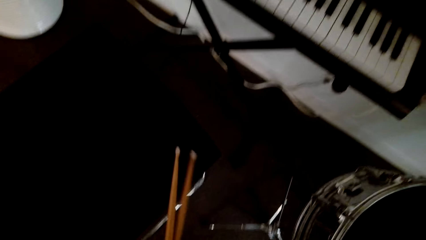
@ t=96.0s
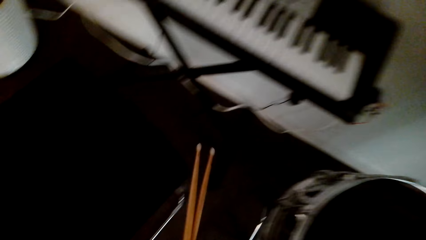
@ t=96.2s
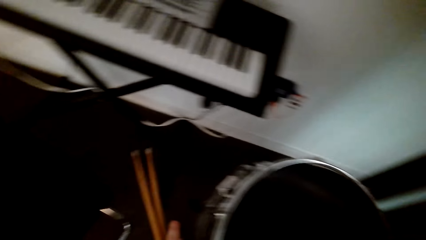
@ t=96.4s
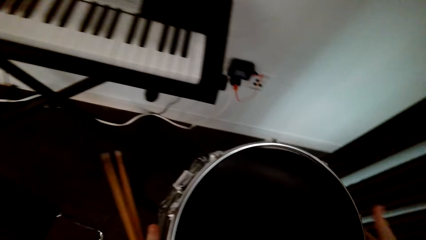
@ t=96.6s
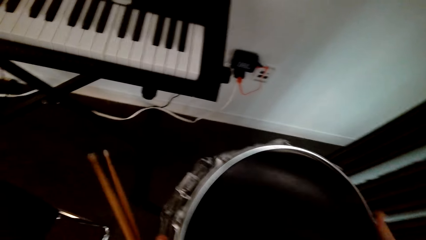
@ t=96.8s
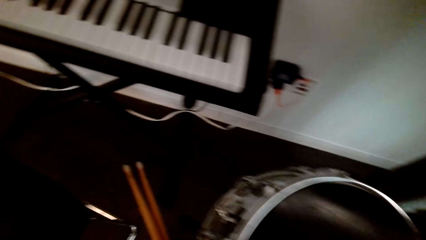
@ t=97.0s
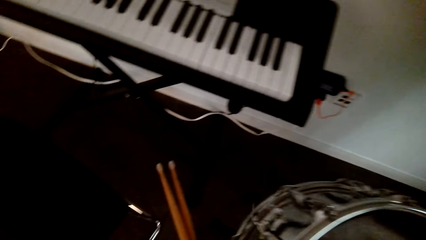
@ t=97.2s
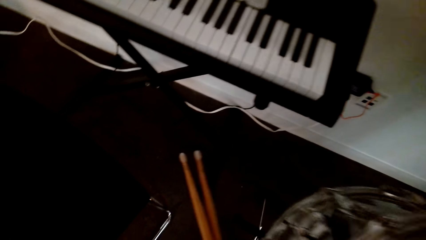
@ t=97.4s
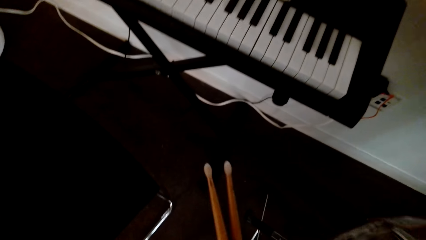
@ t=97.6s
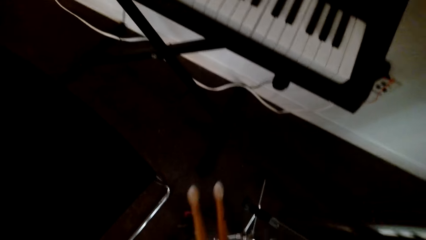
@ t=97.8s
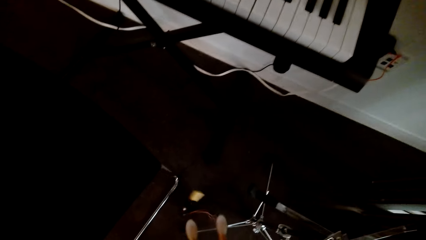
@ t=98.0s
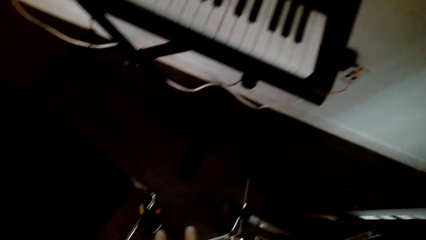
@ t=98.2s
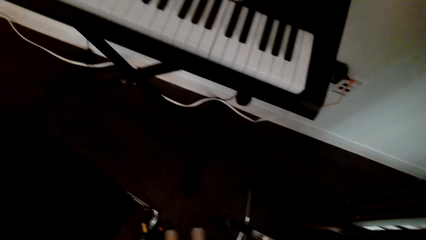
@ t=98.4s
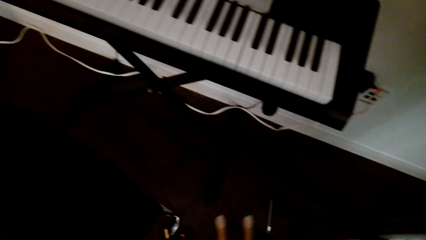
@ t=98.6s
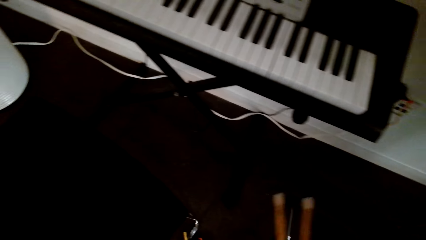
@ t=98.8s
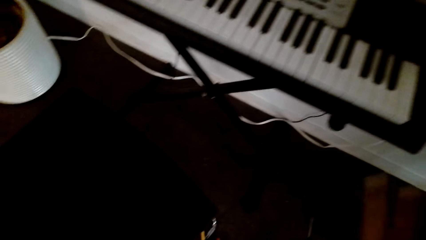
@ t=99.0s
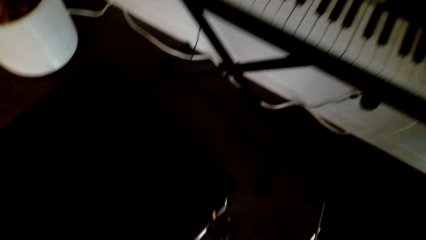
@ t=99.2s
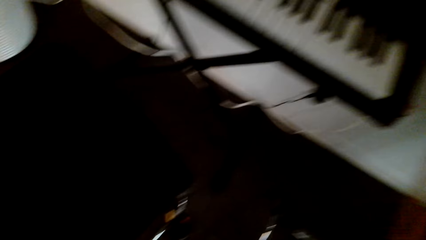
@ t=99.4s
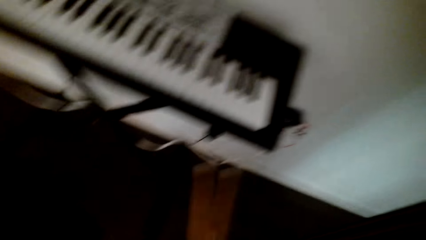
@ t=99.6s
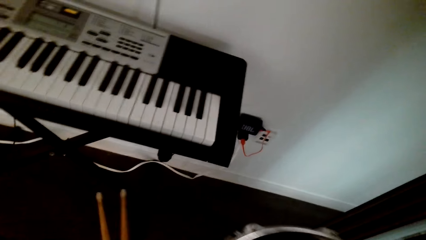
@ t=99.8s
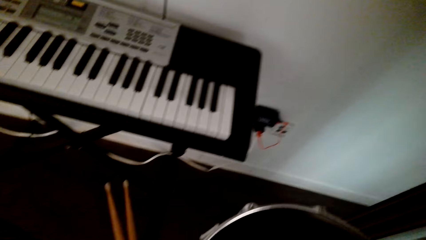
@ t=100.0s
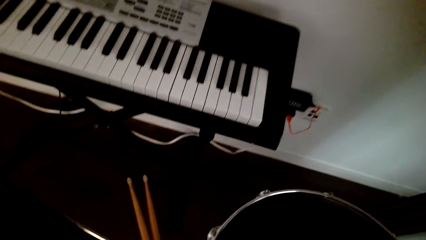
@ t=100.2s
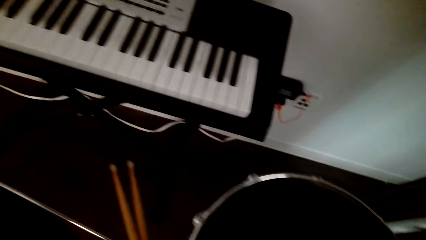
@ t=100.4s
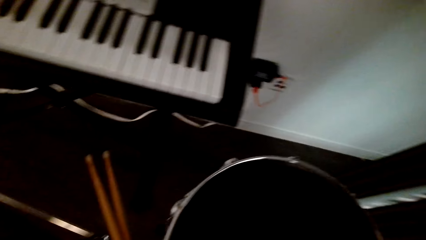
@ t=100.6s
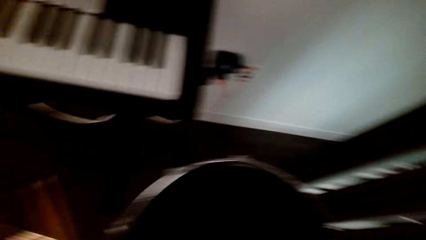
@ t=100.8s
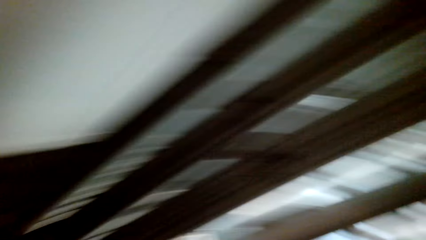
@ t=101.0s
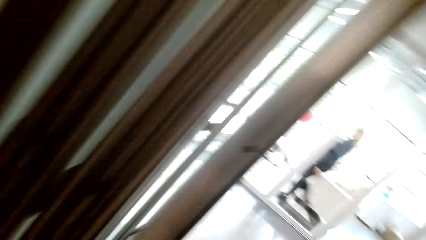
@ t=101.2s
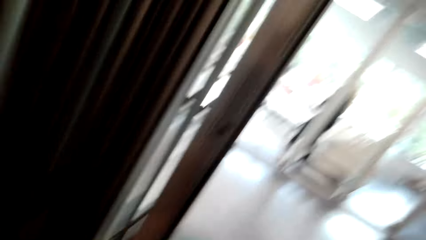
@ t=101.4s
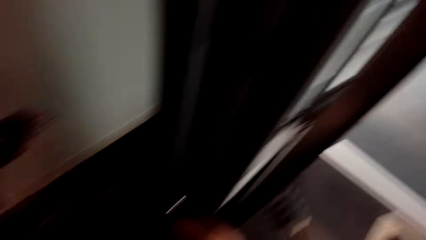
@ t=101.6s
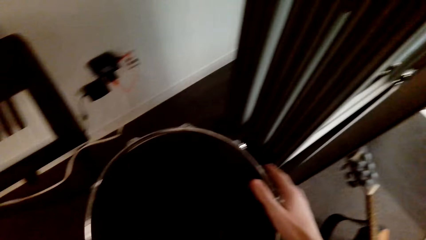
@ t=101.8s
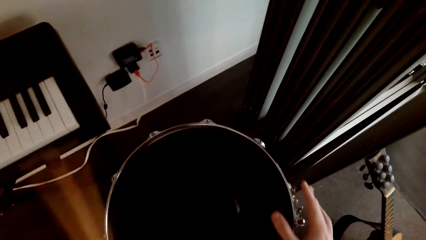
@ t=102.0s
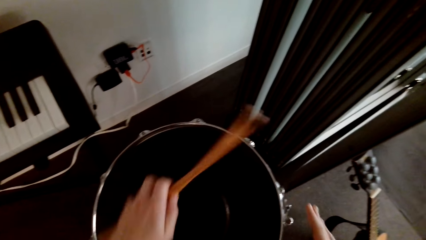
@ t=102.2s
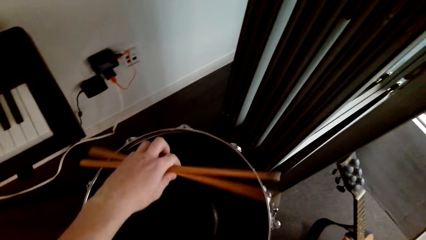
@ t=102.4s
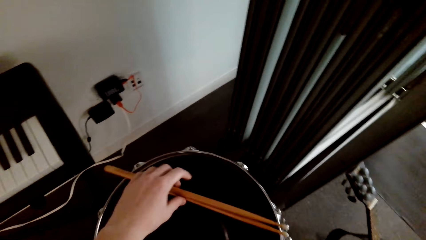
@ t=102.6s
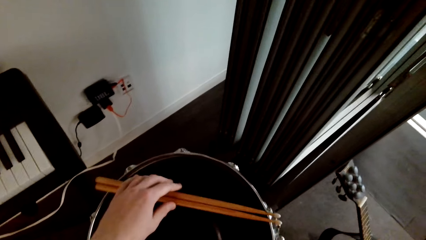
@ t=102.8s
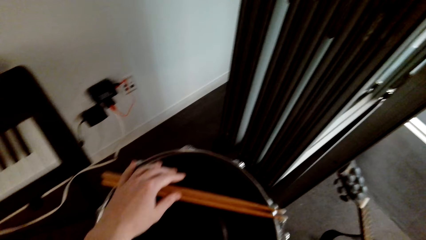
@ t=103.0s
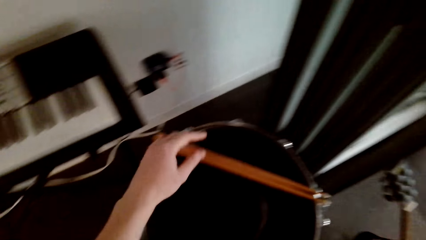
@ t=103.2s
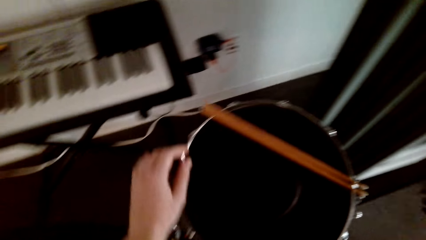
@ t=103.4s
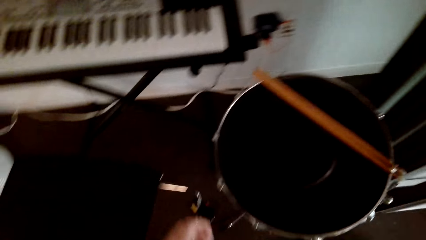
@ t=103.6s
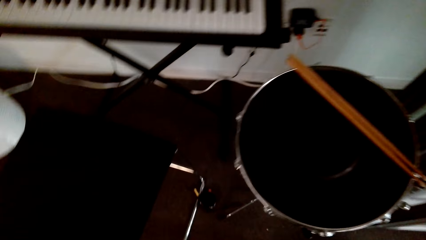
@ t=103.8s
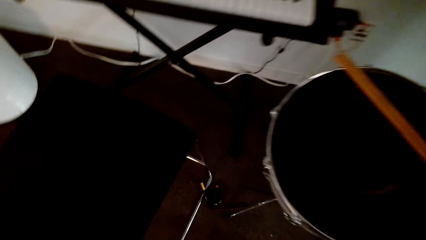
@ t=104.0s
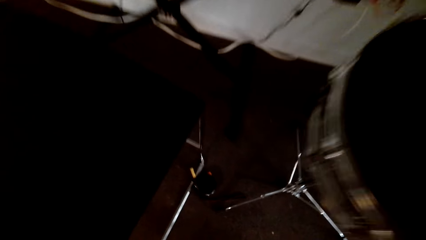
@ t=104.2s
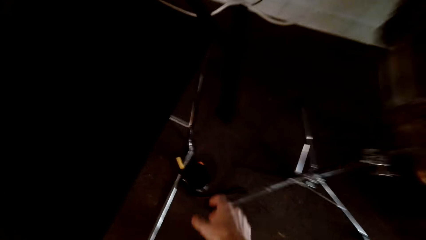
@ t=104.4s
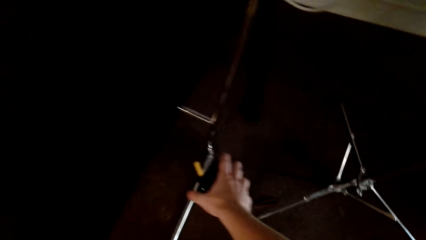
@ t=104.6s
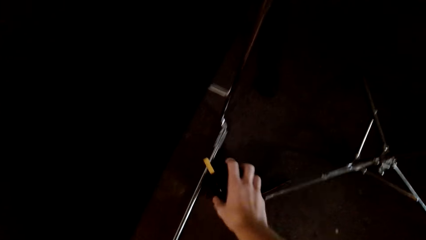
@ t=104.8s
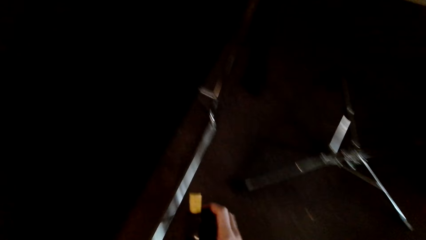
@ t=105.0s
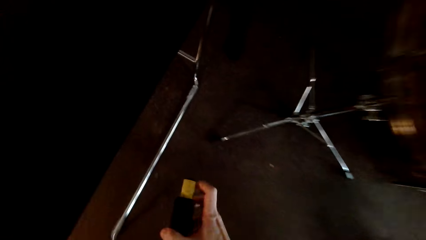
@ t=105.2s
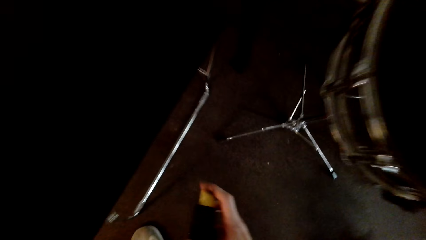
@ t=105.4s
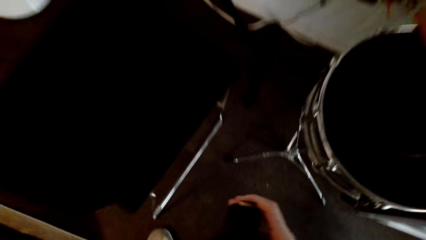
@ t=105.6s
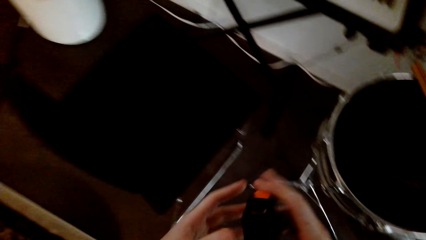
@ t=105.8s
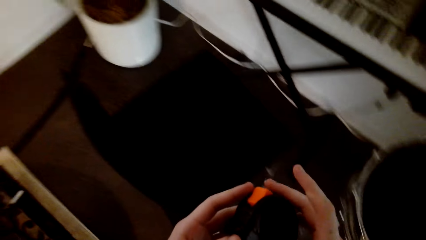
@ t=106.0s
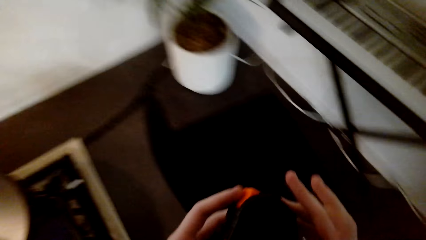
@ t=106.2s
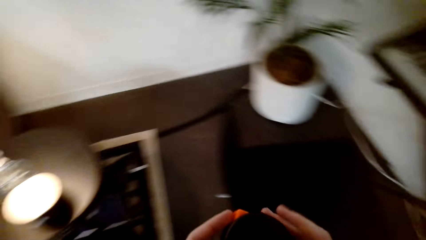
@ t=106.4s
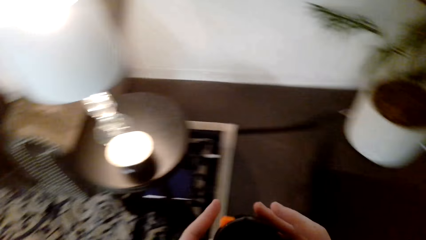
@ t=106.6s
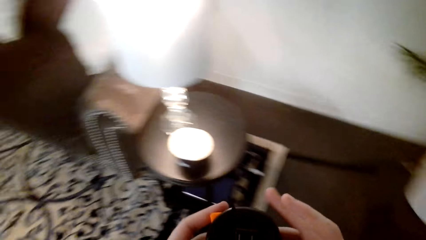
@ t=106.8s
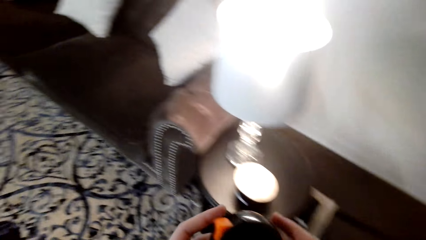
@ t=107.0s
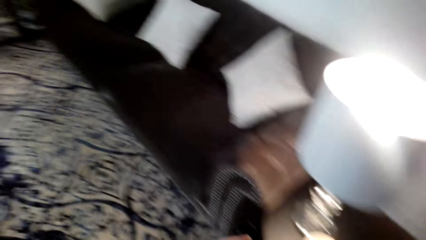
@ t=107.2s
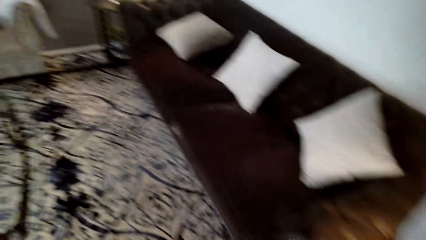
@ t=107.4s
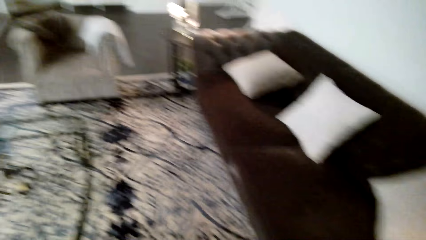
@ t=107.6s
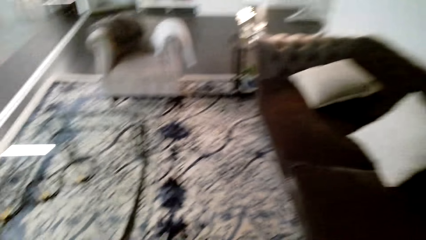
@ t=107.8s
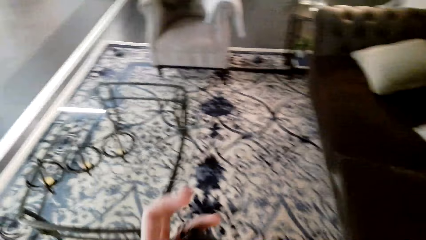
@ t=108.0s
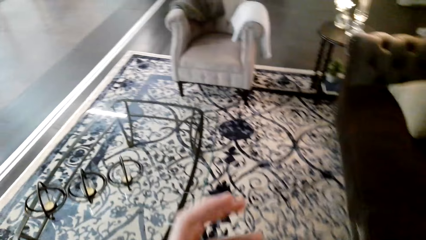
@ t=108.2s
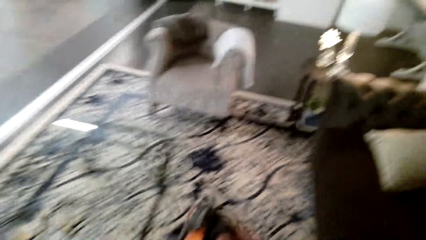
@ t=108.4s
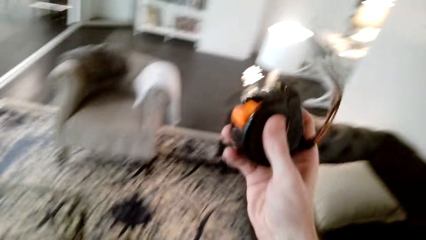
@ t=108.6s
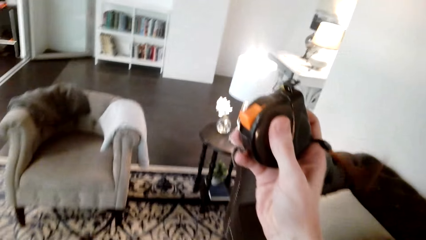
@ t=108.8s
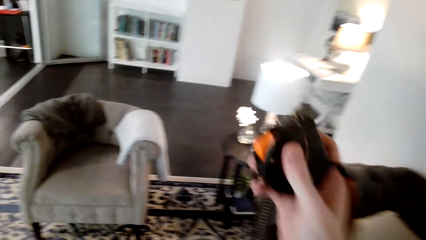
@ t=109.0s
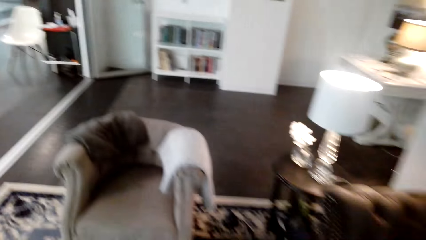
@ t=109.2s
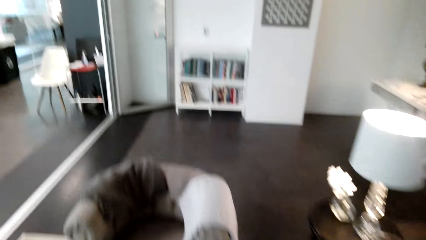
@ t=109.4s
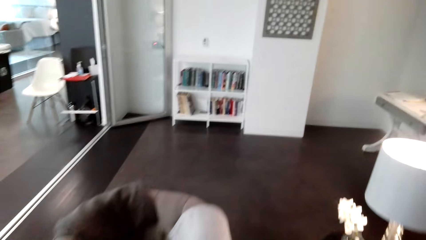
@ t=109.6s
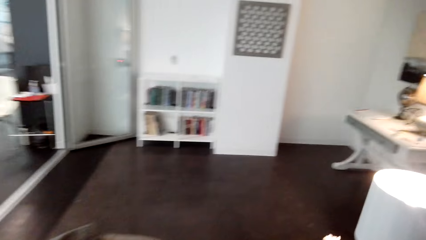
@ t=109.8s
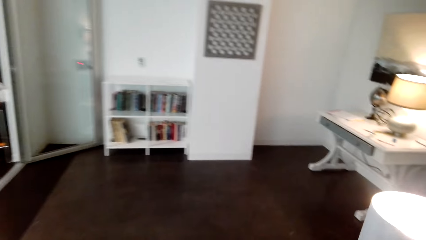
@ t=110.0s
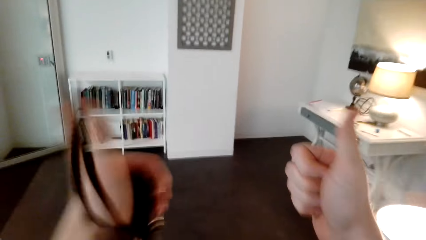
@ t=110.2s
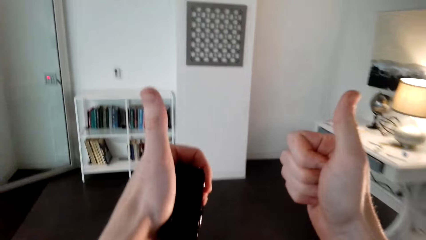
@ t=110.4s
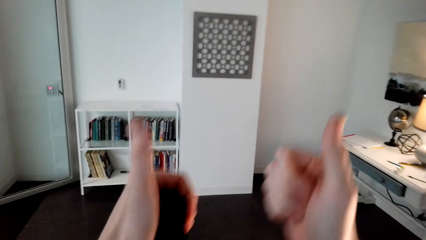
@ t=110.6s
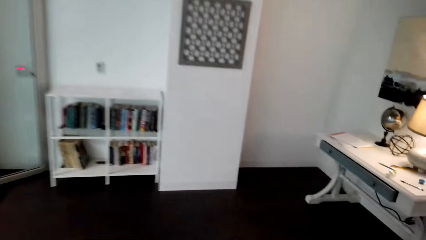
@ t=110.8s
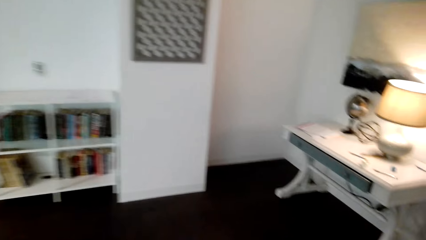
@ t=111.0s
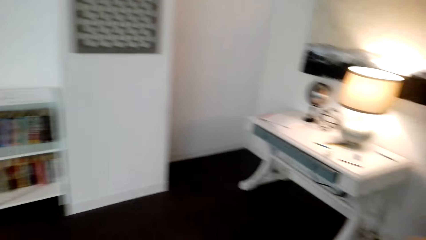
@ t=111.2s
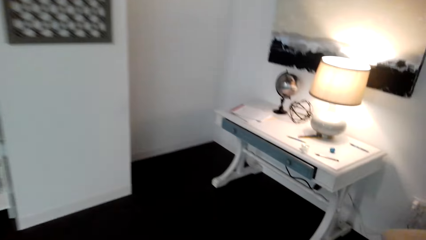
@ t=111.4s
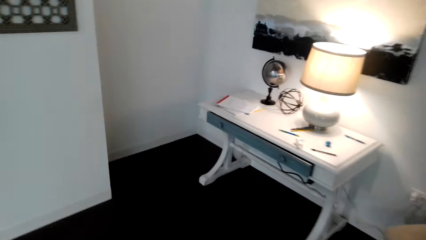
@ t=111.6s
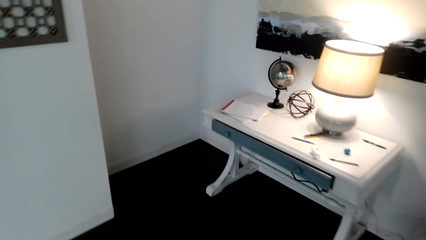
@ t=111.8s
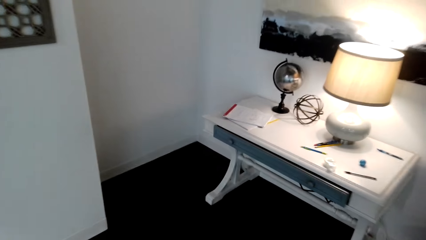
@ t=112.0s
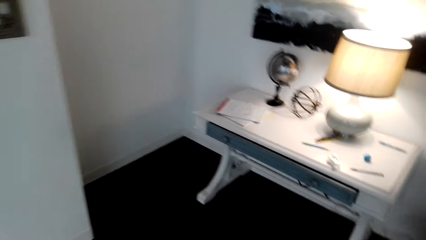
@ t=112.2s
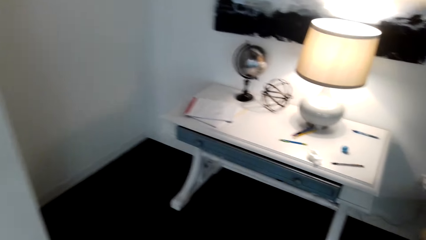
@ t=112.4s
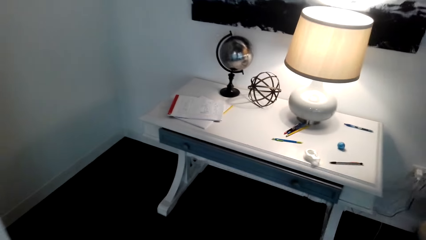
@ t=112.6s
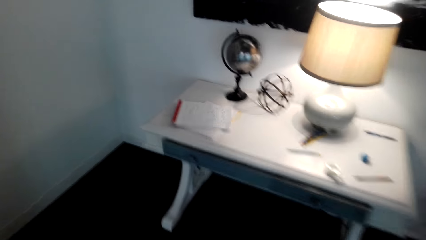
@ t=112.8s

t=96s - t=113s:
The camera wearer returns the bass drum head. He carries the drum, looks at the floor, and talks. He laughs. He puts the drum on the drum stand, looks around, and puts the drum stick on the drum. He picks up the tape measure on the floor. He walks and looks around. He looks at the tape measure. He walks, speaks in gesture, and shows his thumbs up.
